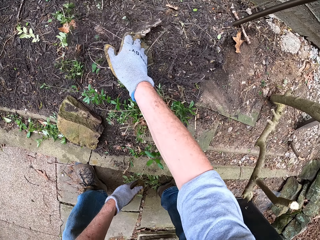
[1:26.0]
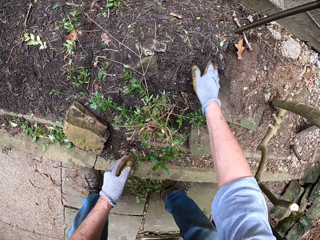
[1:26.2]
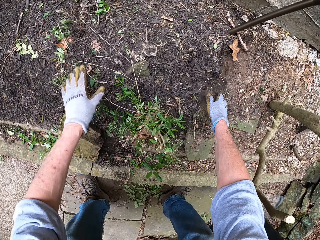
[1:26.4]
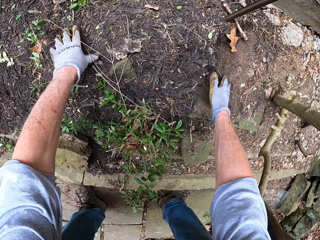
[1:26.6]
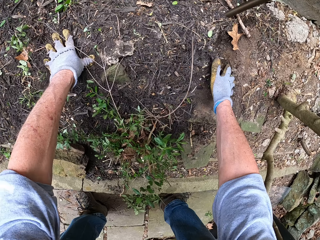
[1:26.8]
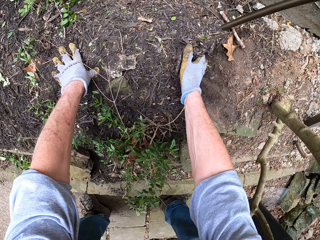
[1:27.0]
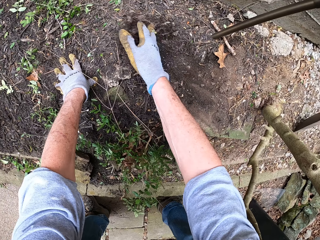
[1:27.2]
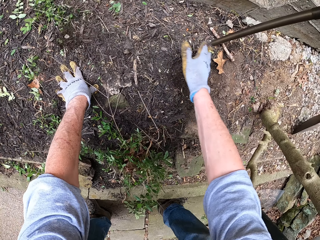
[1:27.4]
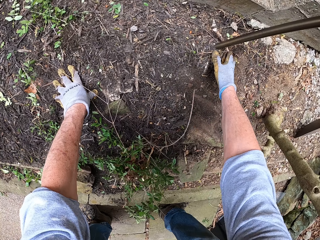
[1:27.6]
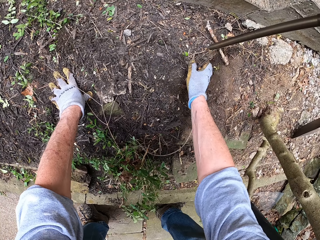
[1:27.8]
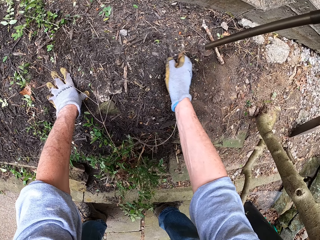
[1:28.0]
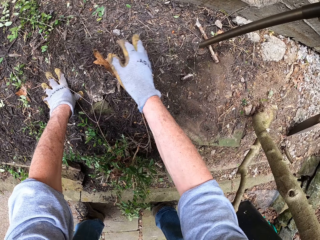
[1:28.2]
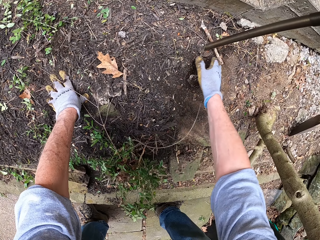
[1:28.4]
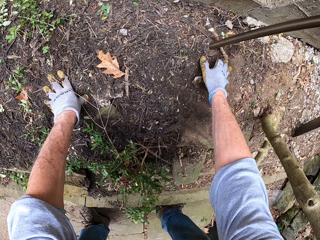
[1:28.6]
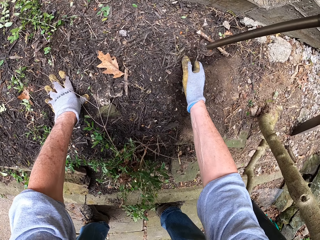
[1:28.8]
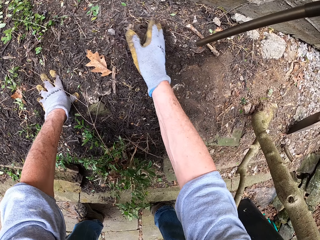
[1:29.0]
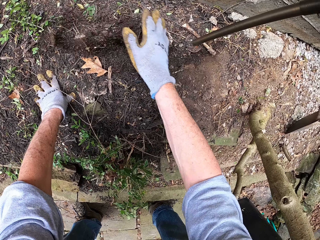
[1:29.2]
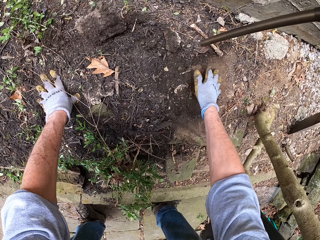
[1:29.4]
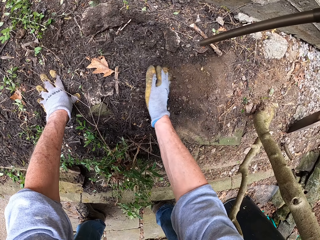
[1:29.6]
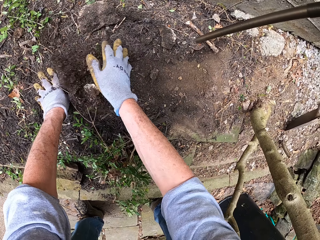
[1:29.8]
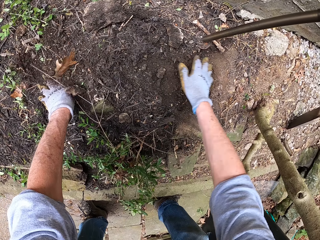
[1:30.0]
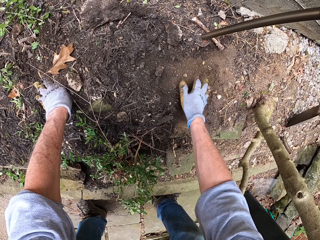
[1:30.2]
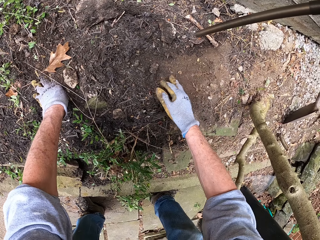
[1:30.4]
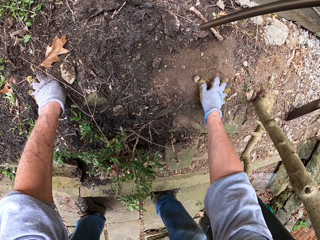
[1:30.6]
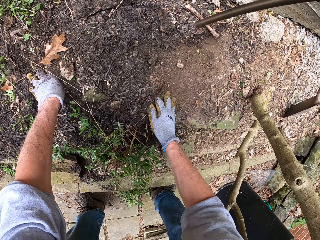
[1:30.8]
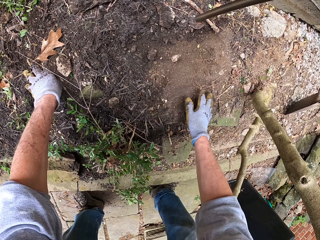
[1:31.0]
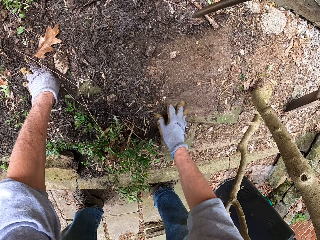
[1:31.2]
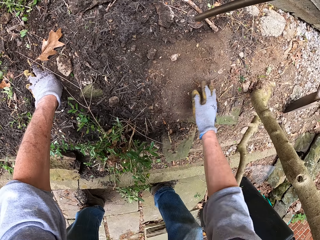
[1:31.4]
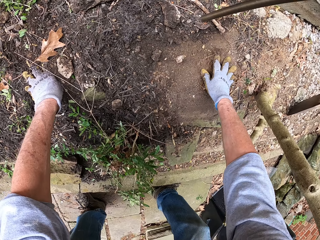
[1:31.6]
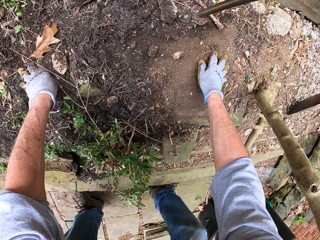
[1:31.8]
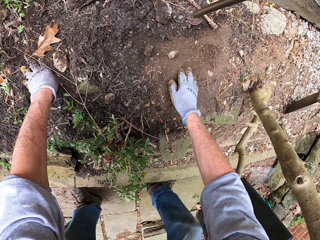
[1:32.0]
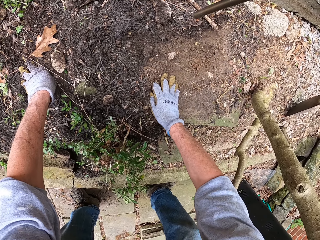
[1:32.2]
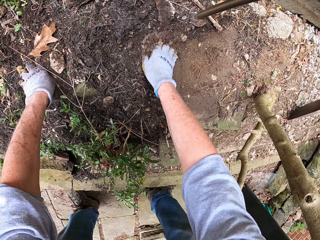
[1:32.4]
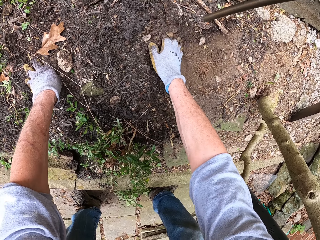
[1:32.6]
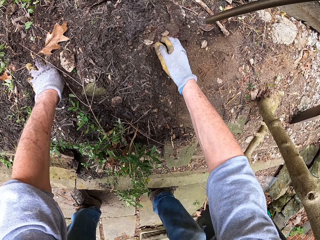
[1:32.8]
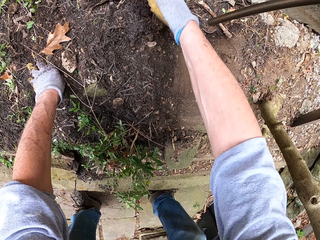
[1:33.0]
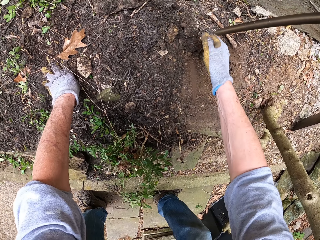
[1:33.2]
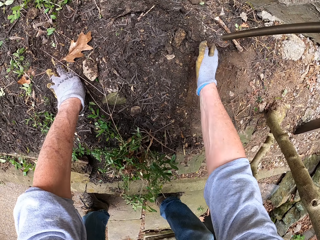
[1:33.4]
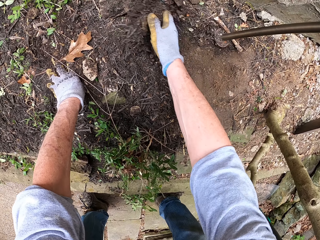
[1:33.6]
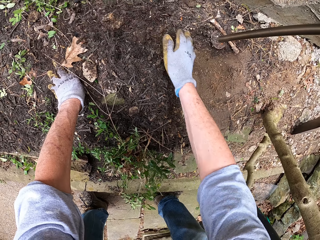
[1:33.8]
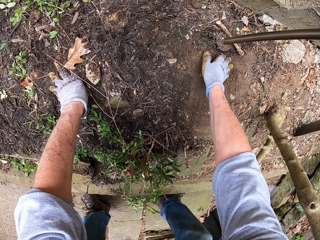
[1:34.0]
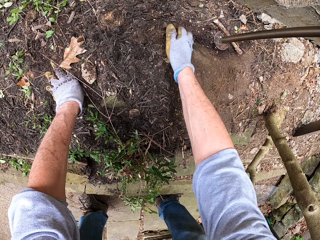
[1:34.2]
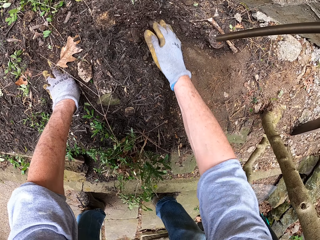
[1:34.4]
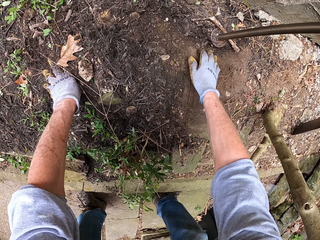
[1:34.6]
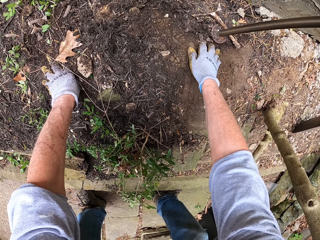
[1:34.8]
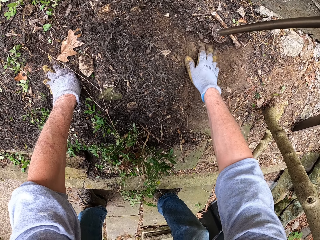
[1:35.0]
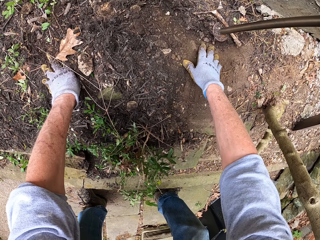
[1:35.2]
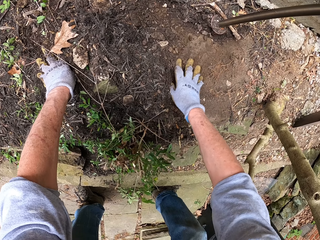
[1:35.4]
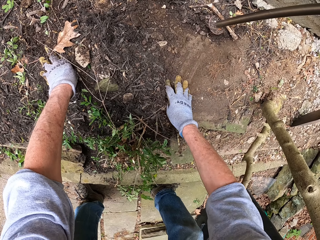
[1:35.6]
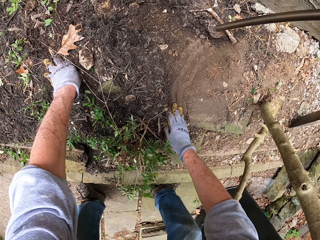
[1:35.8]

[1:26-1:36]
The camera wearer clears sand on a stone slab. They move the soil with hands.

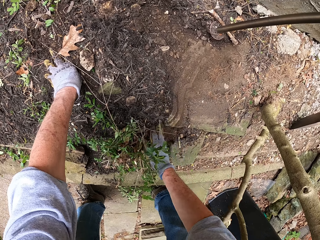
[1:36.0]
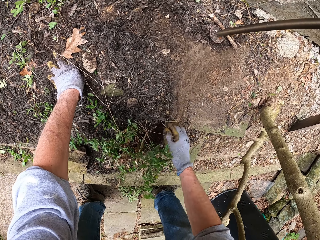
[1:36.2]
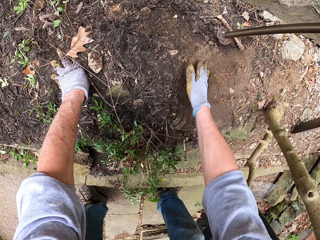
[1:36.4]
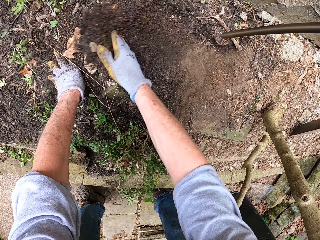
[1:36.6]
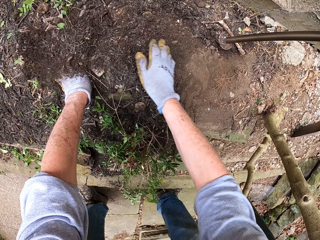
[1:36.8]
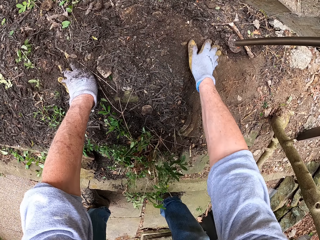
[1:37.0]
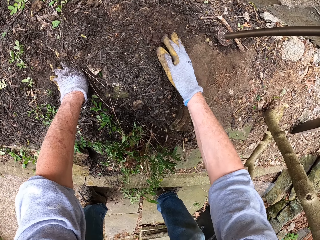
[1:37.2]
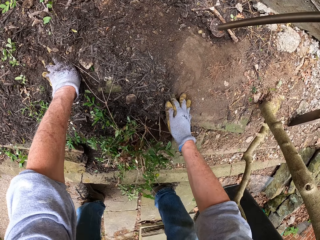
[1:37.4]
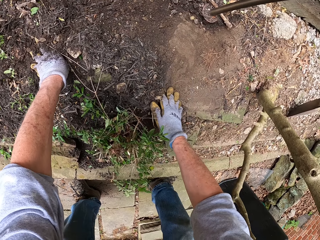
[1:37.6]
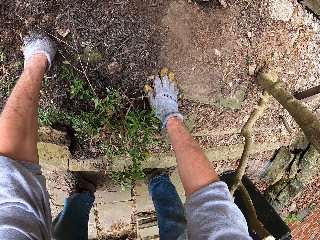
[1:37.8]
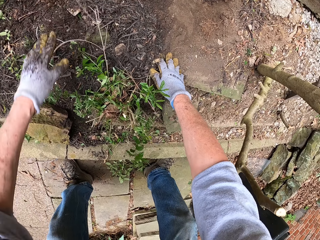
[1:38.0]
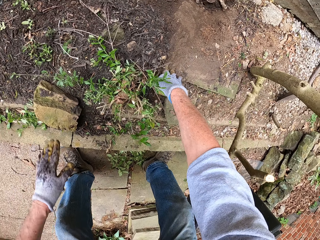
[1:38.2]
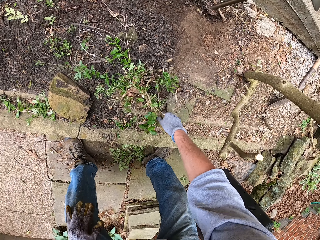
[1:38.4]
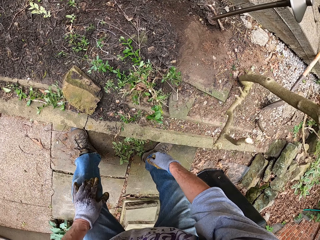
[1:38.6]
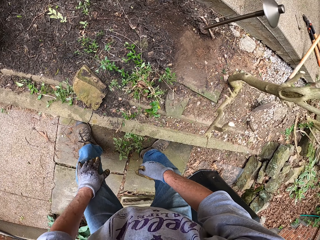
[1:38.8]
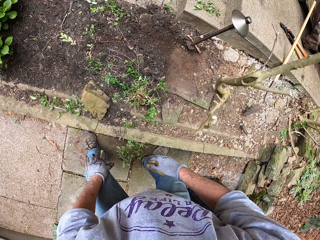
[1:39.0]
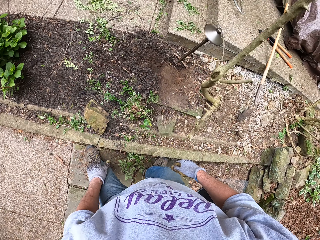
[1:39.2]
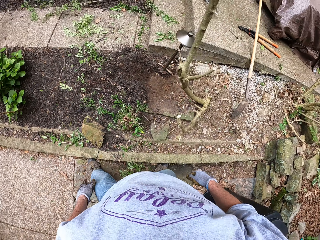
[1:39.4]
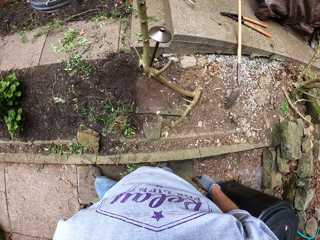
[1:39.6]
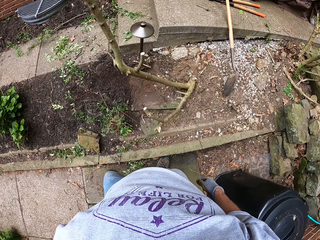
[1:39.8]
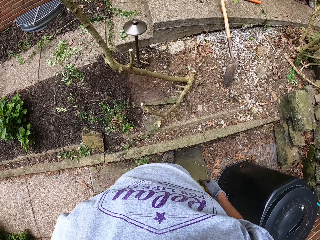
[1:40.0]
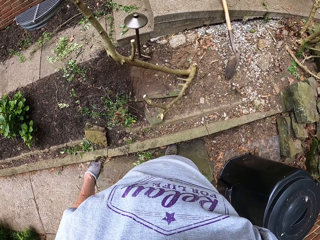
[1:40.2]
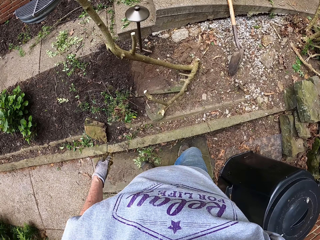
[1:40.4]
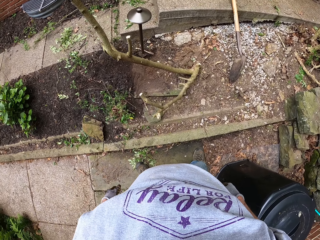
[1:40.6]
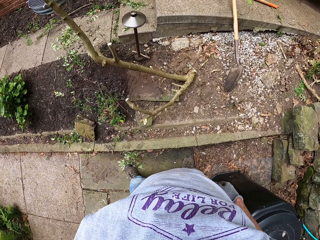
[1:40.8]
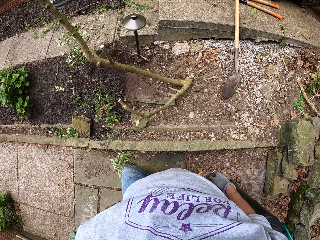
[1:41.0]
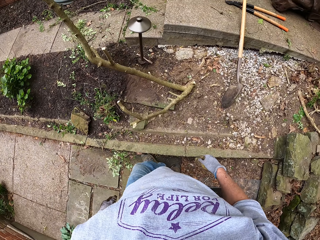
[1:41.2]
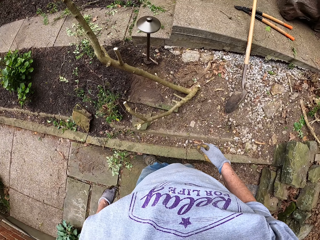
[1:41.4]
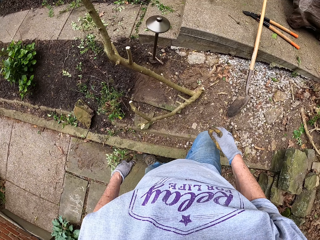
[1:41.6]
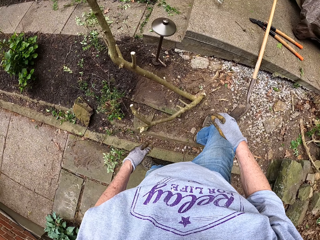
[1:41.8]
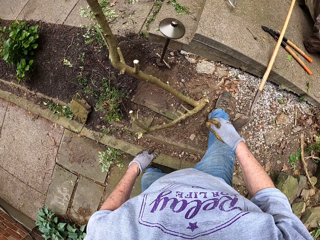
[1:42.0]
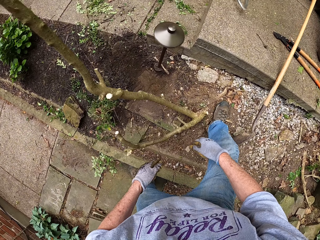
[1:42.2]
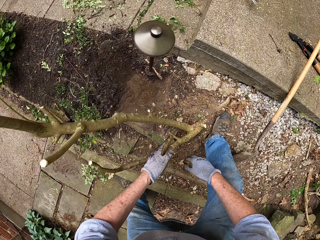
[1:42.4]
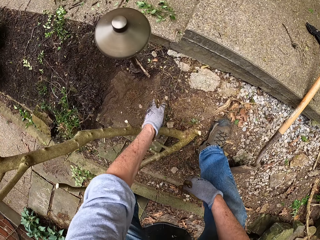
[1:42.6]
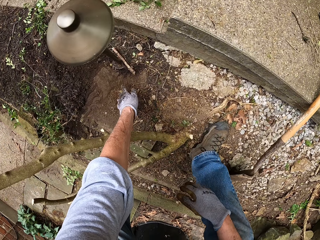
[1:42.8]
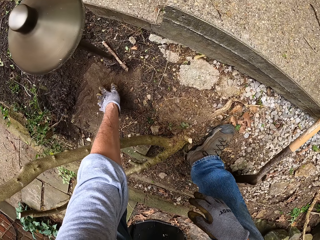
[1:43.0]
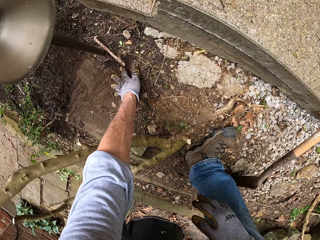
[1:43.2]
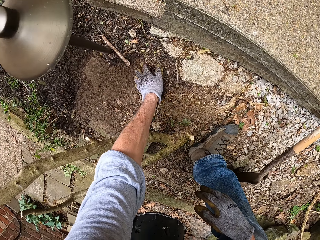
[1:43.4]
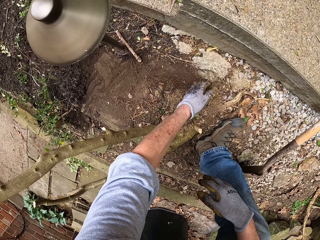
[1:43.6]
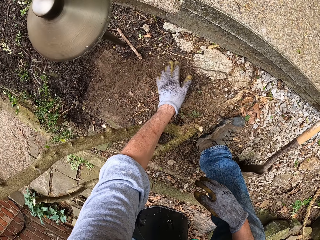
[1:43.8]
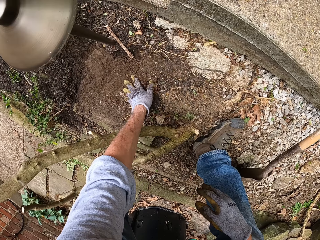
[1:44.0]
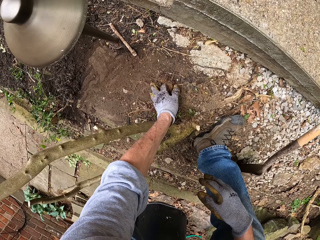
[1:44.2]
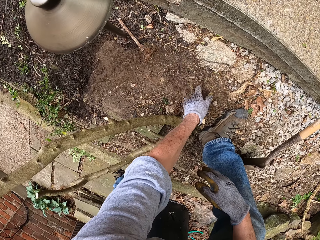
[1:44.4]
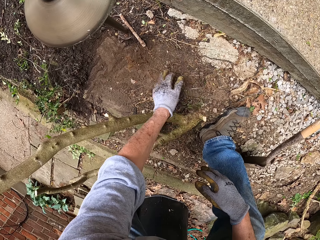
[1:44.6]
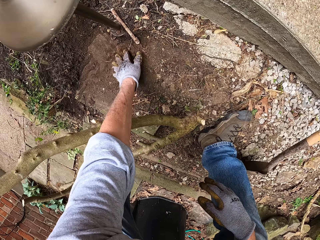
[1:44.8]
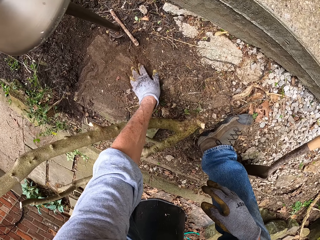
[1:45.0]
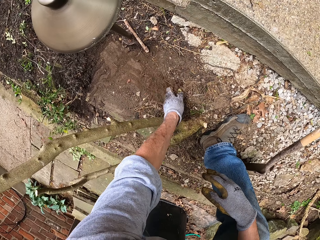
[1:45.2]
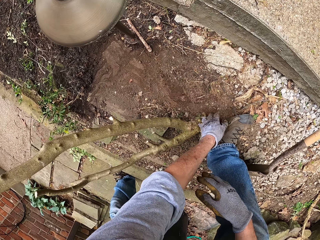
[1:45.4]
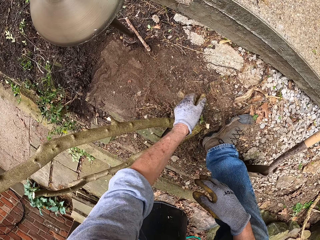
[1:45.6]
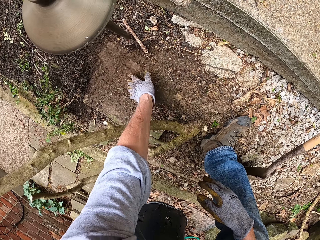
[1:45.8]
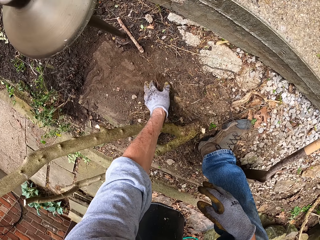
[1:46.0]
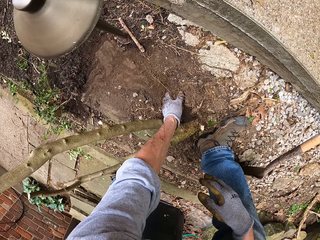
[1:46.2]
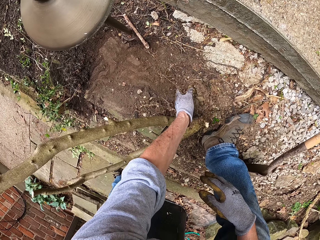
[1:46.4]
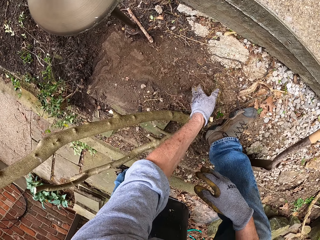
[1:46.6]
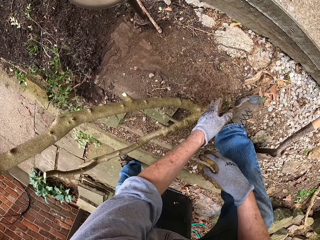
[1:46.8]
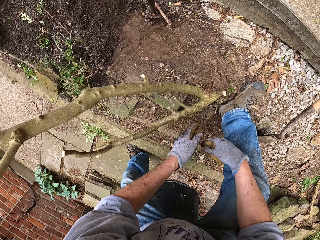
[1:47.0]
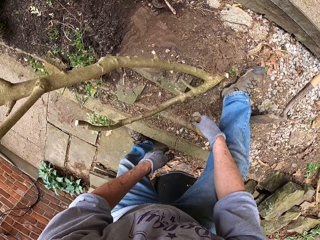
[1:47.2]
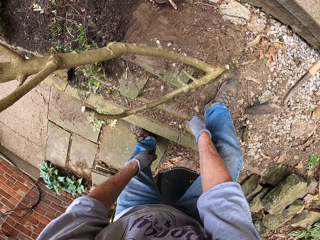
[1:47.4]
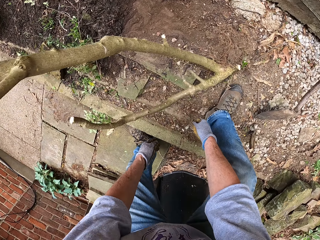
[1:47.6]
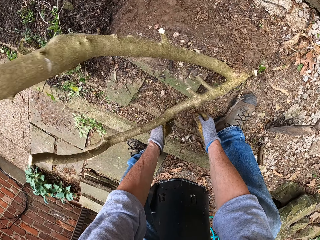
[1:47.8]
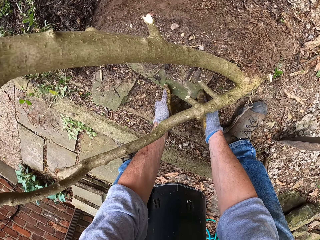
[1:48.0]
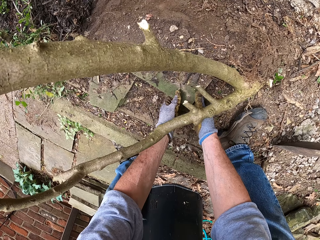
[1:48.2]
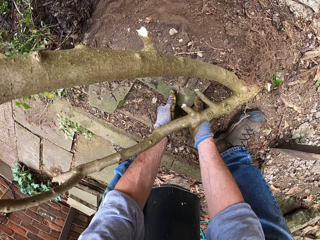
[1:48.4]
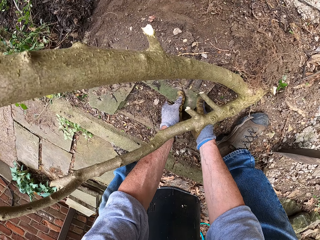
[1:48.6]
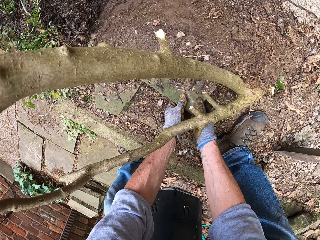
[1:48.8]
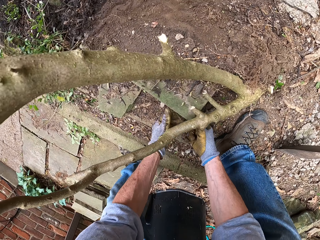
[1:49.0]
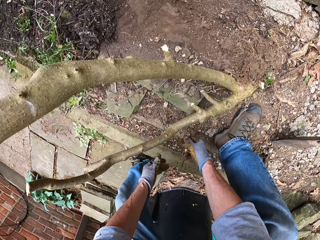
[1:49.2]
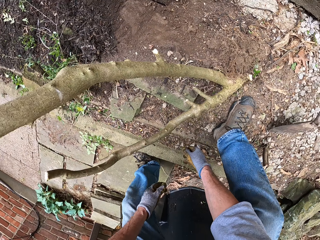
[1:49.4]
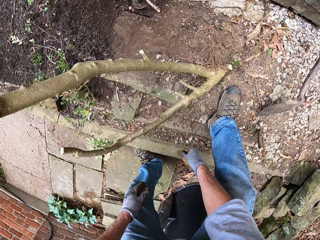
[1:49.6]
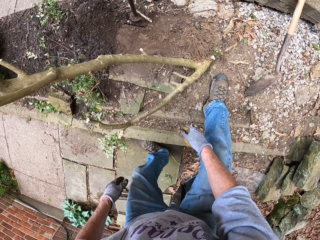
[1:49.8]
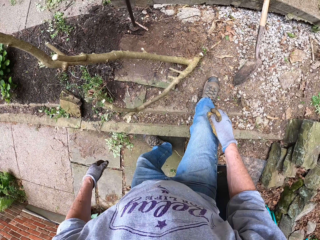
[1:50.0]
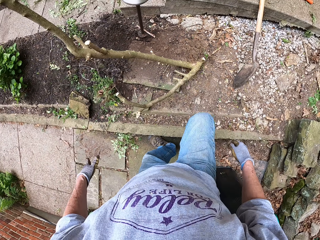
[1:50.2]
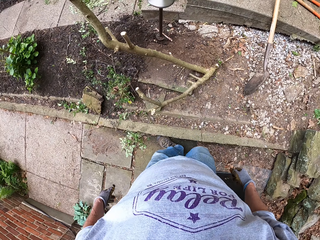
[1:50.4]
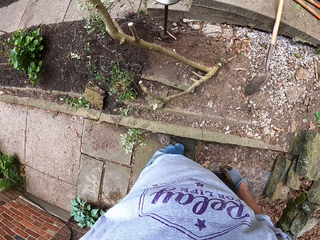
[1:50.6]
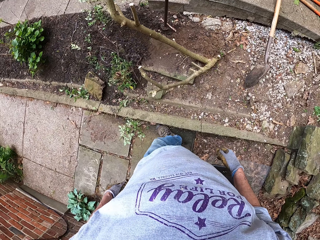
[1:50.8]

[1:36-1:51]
The camera wearer stands up on the compound. They walk around the compound, and move the soil with hands. They lift up the stone slab on the ground. They stand up on the compound.
